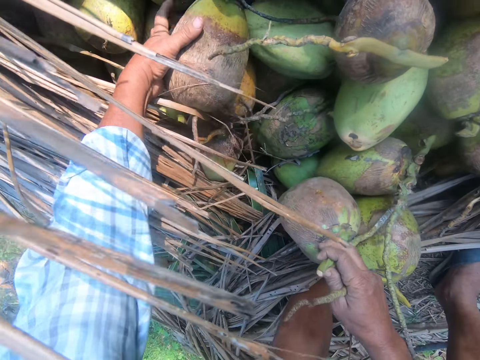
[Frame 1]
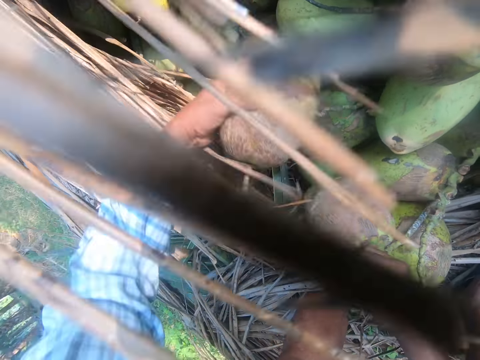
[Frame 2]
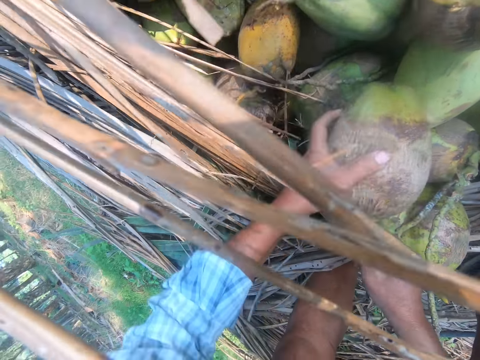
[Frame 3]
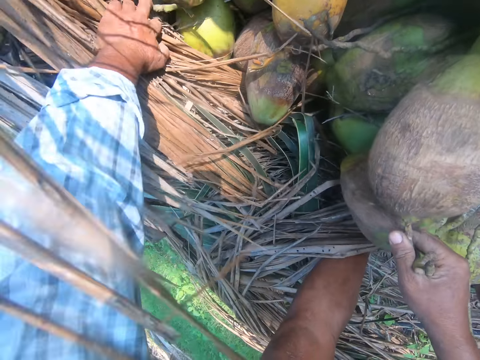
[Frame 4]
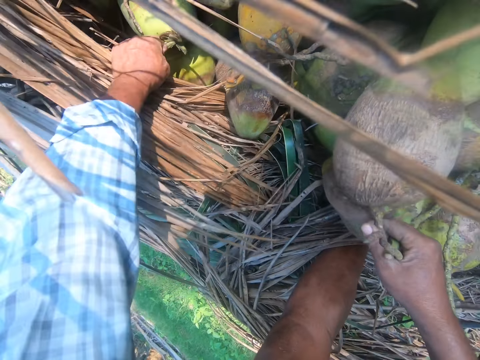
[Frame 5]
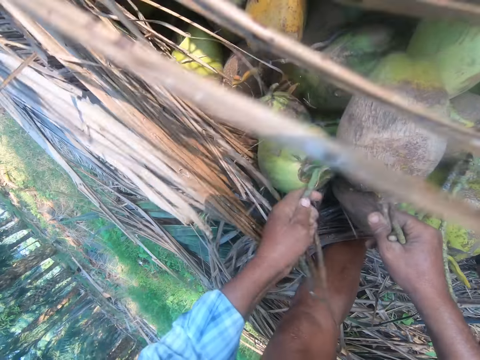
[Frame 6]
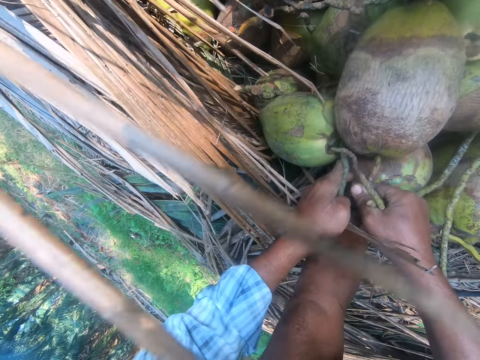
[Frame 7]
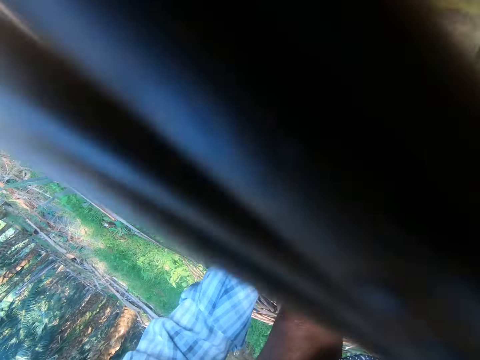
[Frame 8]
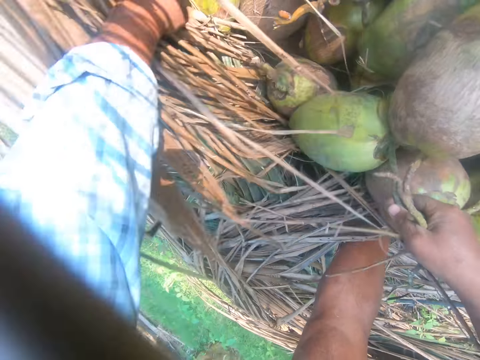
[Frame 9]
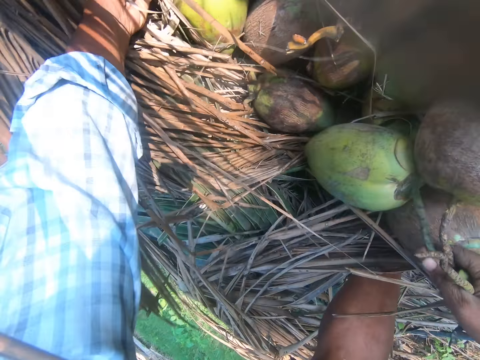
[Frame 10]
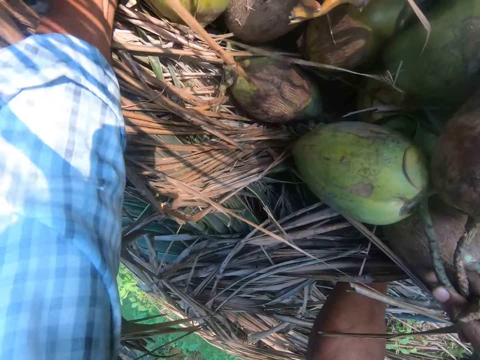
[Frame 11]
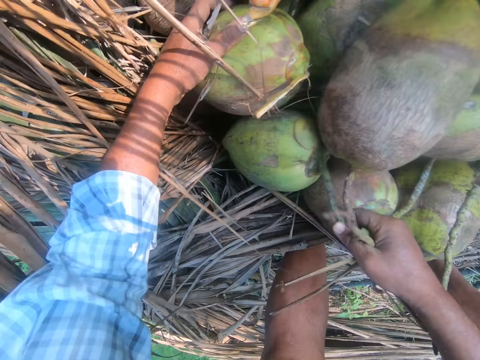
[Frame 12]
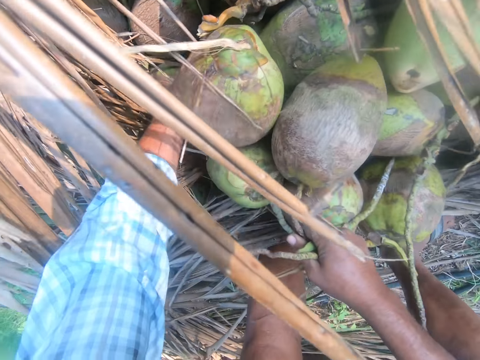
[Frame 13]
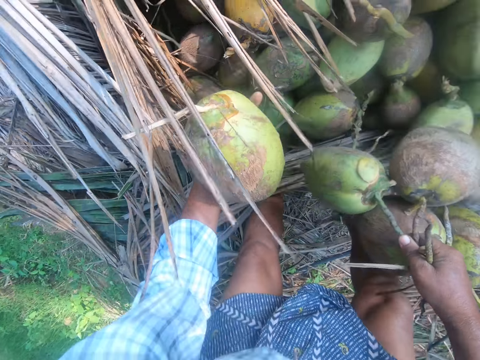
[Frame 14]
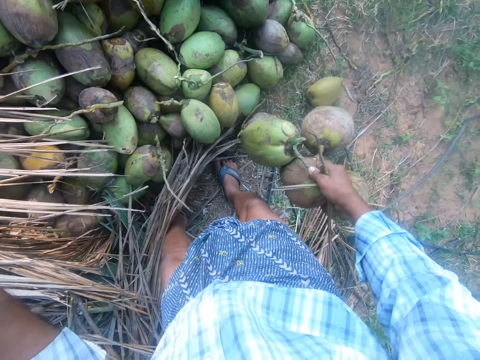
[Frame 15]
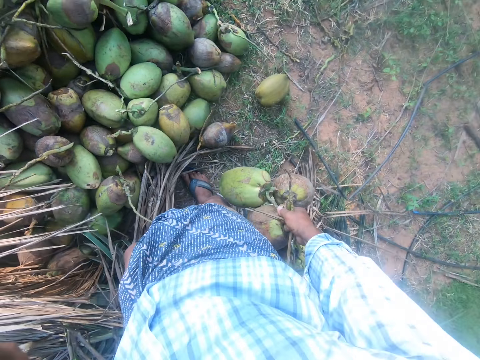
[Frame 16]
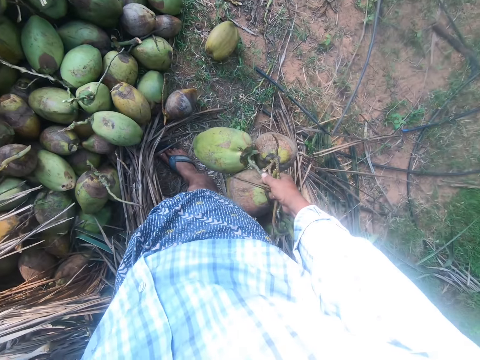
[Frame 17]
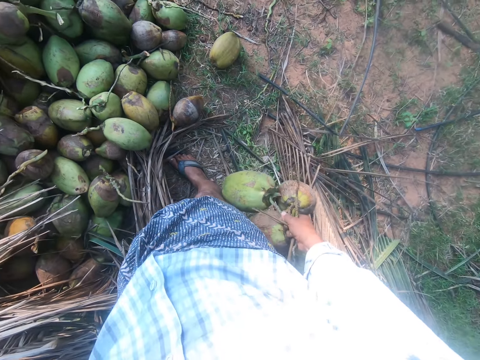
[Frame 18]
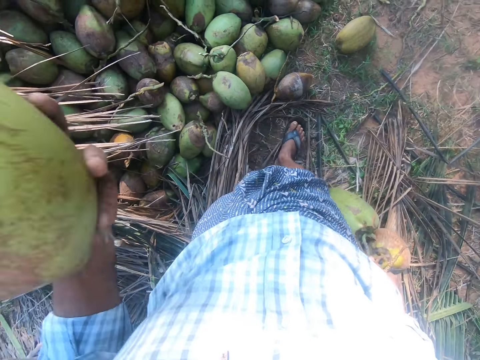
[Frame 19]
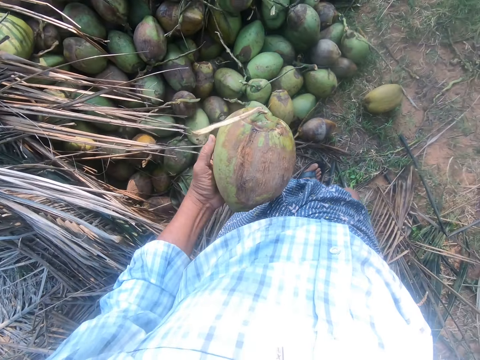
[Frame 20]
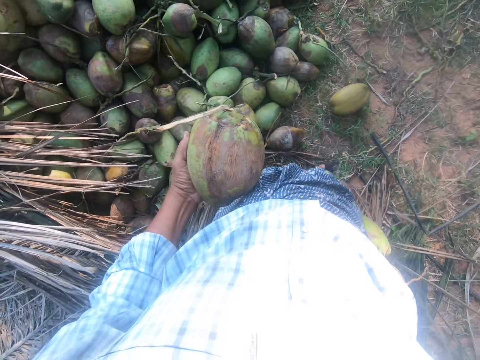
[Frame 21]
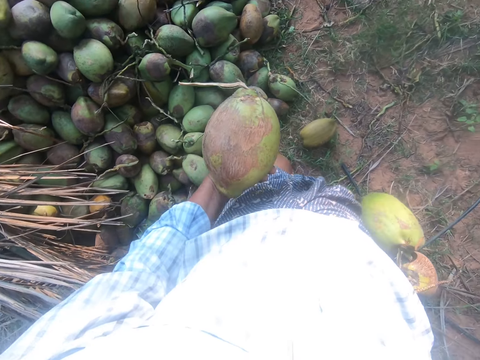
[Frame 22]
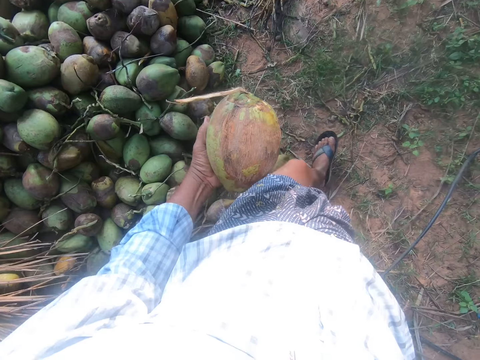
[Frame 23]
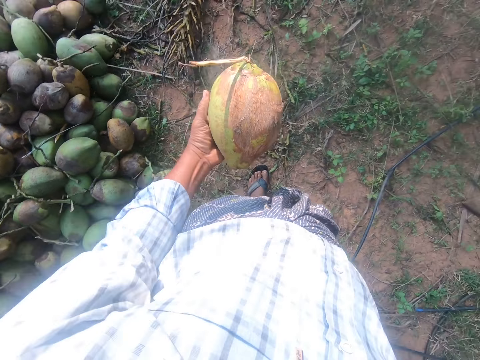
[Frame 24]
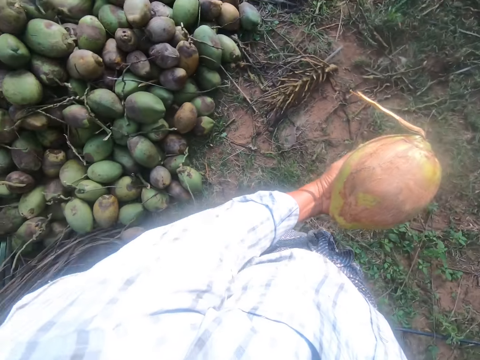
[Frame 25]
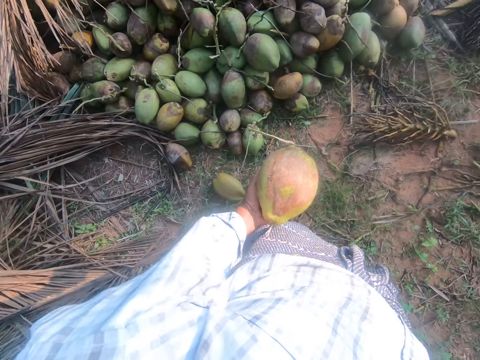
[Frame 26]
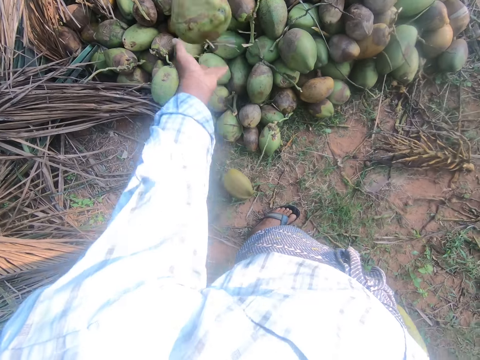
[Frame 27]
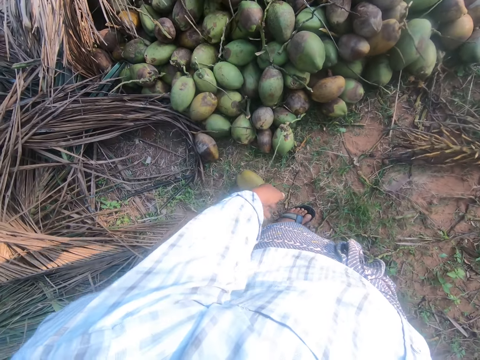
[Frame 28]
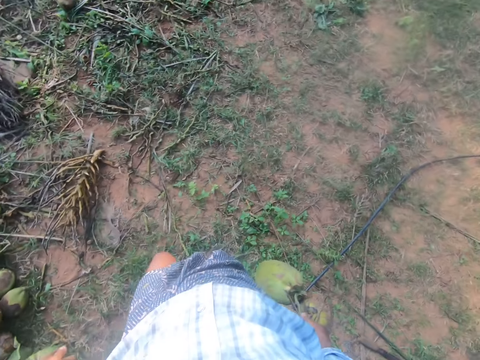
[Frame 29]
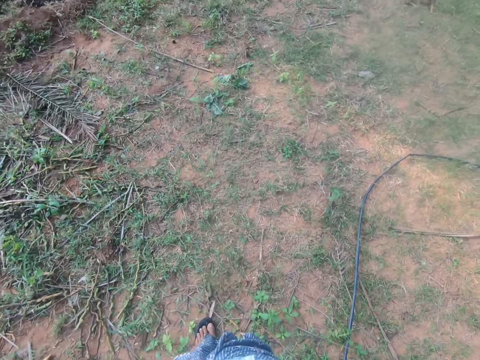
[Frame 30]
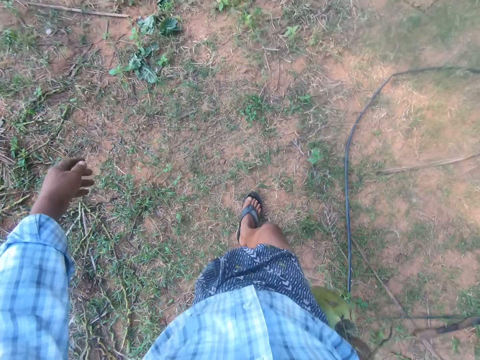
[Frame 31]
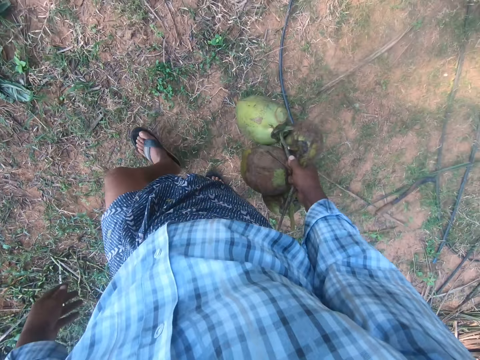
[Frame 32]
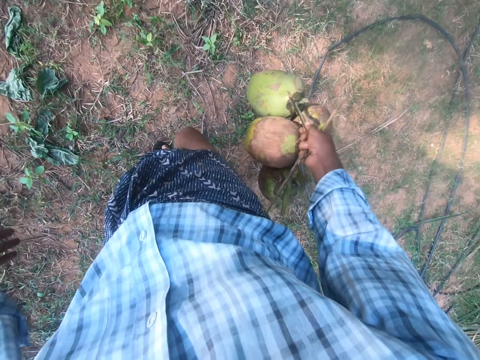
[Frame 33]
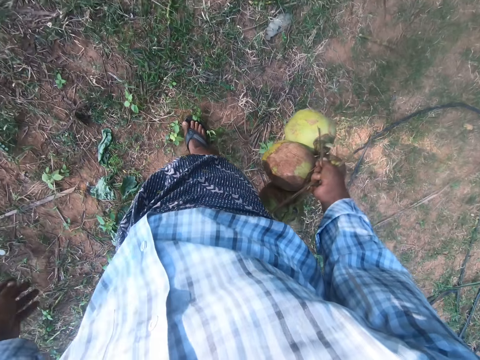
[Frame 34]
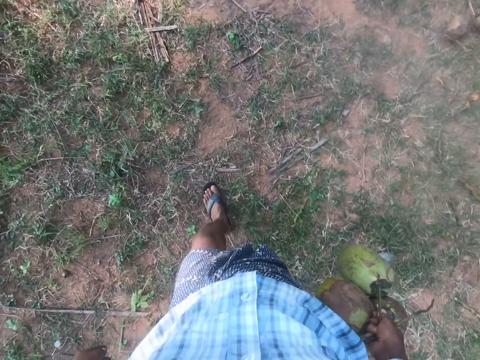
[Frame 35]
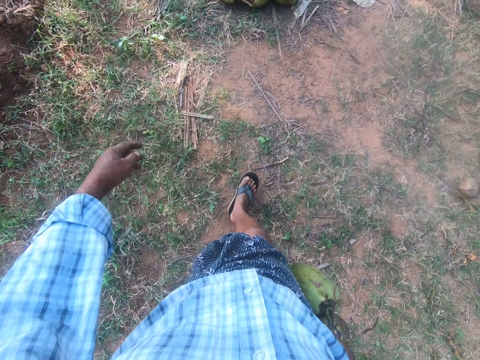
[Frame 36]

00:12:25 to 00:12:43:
The camera wearer picks a coconut with his hand. He switches the coconut to the other hand. He picks a coconut with his hand and switches the coconut to the other hand. He pulls the coconut leaves aside. He picks a coconut with his hand. He stands up. He walks away from the heap of coconut. He stands on the field. He throws the coconut. He drops a coconut back on the heap of the coconut. He continues to walk away from the heap of coconut, around the field.

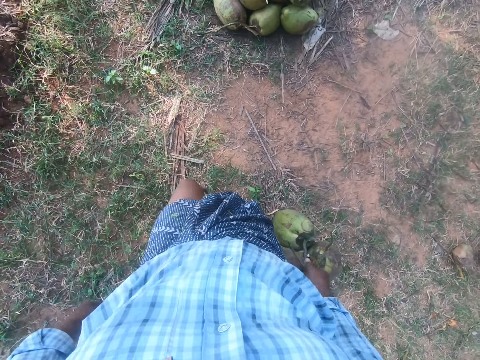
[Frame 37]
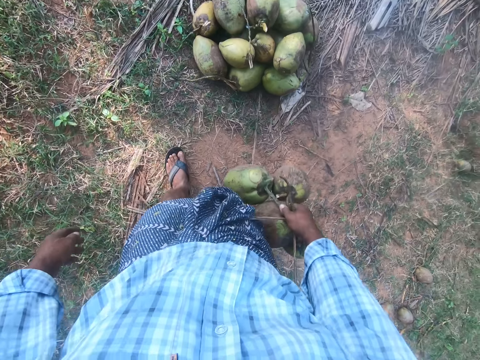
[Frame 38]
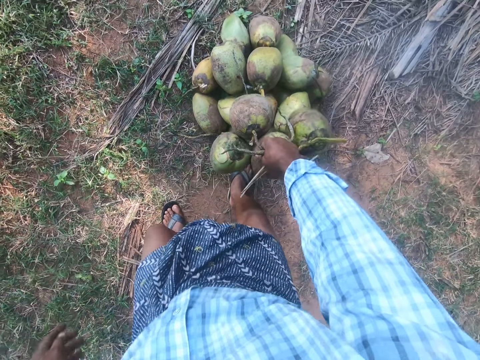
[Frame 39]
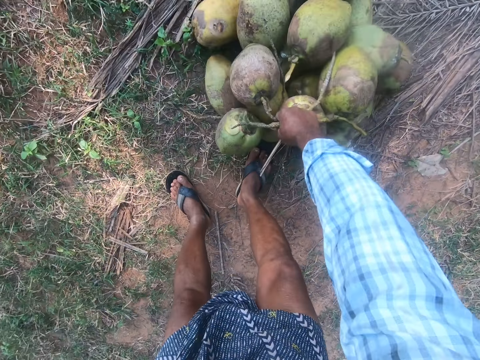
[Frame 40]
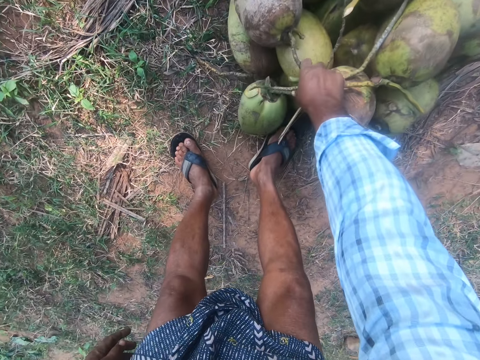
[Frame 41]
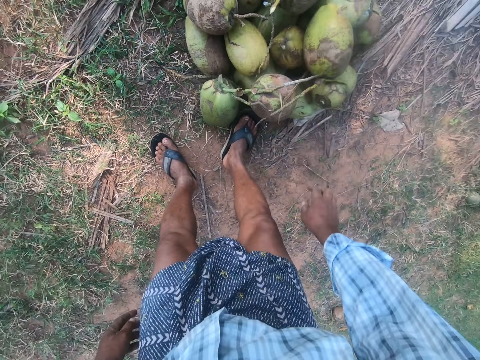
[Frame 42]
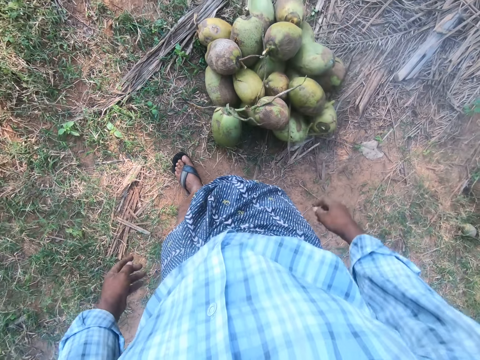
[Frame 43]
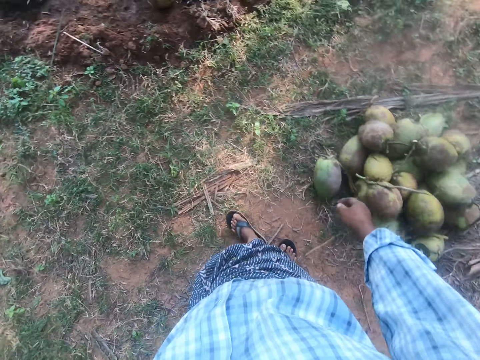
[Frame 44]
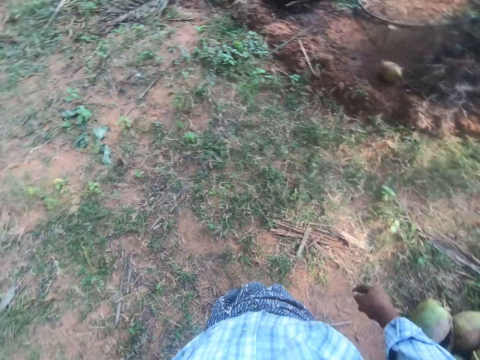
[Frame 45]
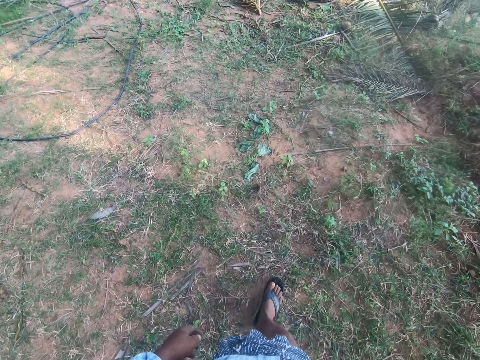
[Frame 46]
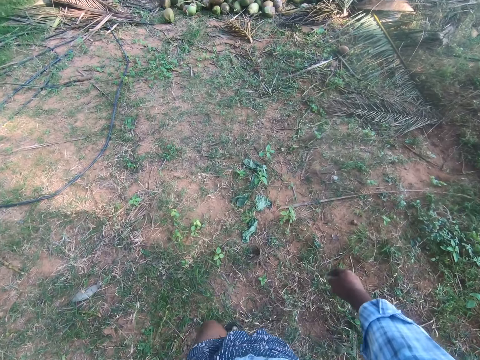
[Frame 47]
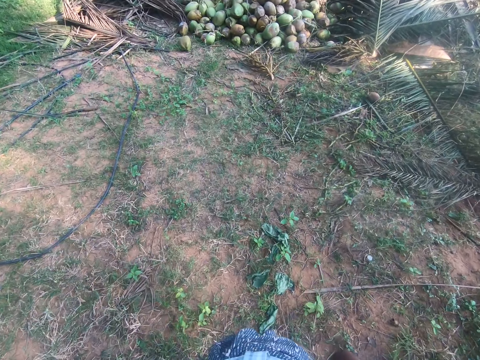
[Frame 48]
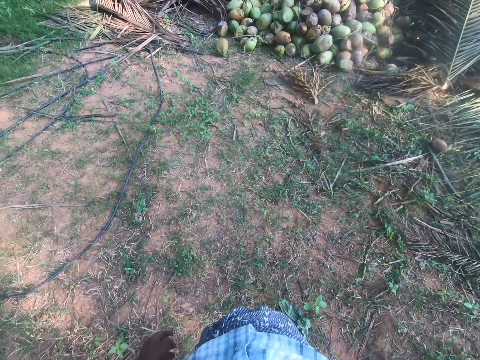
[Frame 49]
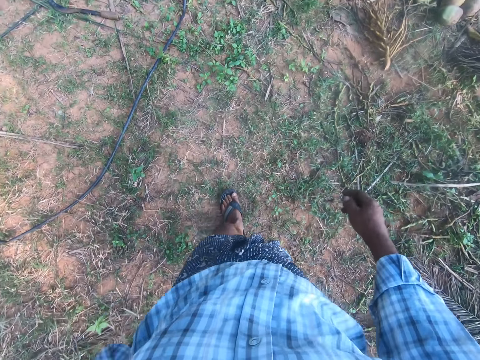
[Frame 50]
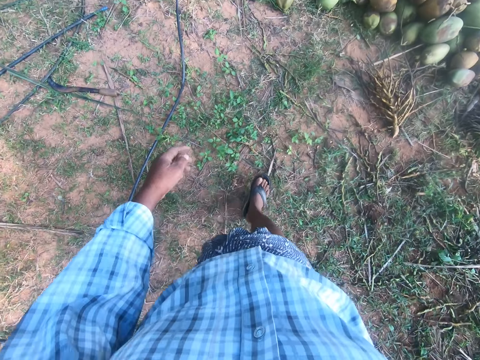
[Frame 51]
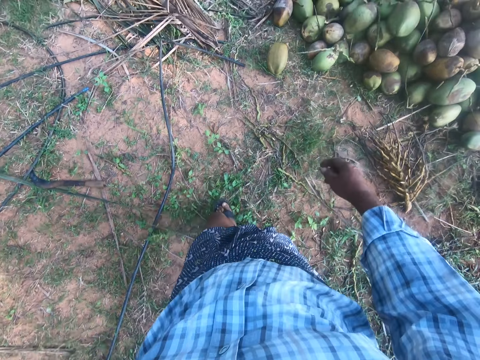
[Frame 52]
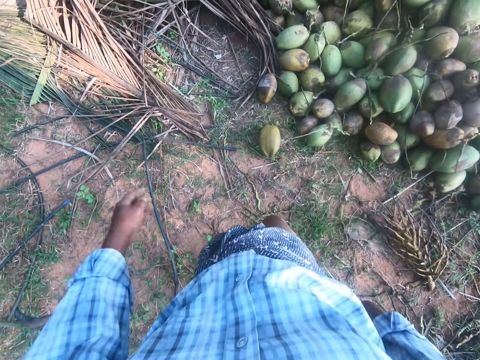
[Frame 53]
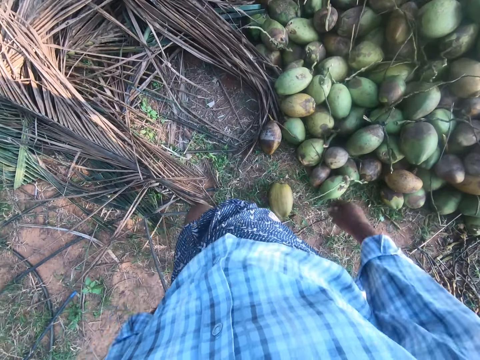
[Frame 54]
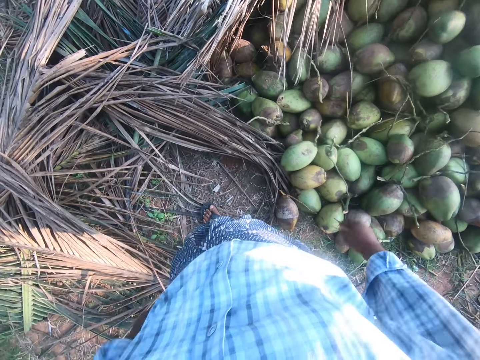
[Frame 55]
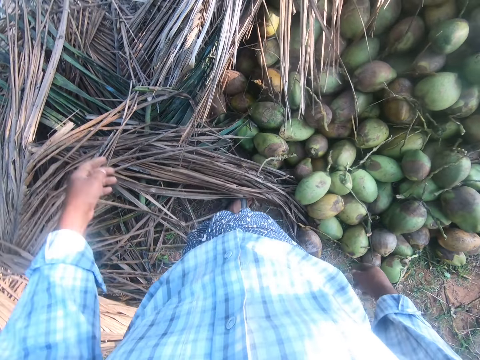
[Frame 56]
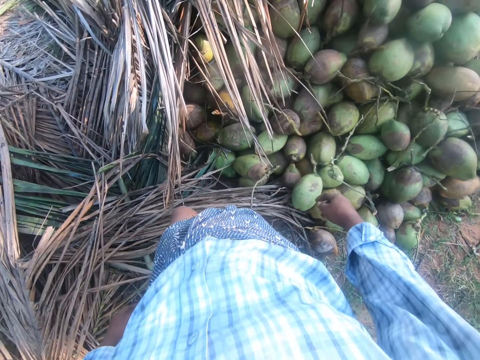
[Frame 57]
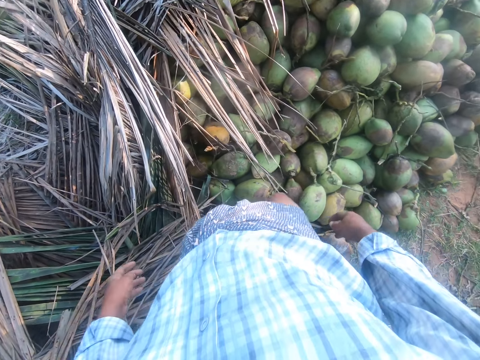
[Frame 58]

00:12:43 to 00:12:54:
The camera wearer bends. They drop the coconuts on the floor. They stand up. They walk away from the coconuts. They walk back to the heap of coconut.
